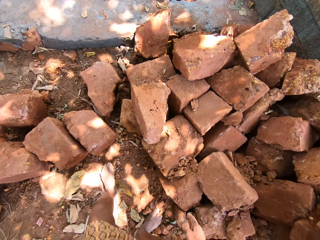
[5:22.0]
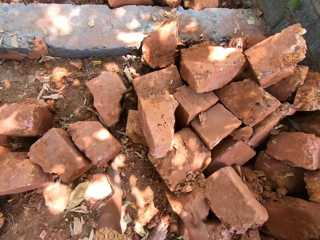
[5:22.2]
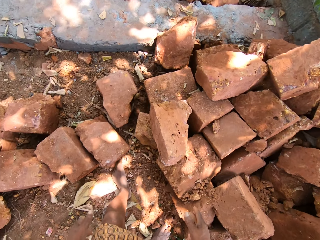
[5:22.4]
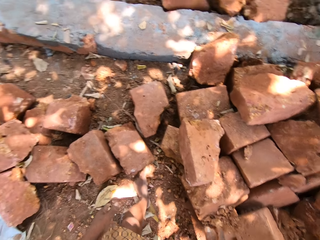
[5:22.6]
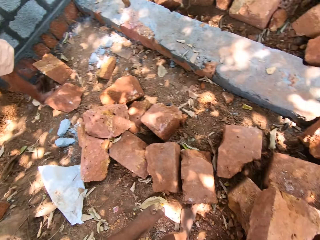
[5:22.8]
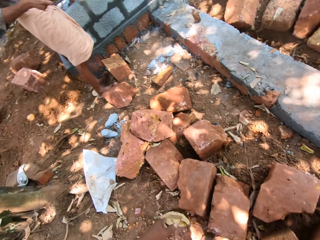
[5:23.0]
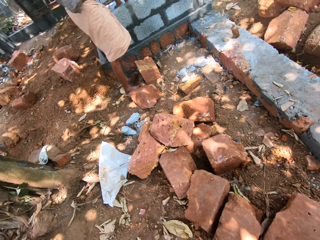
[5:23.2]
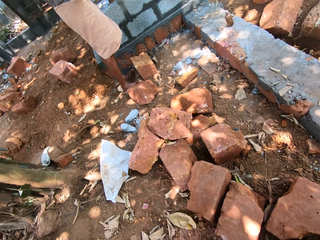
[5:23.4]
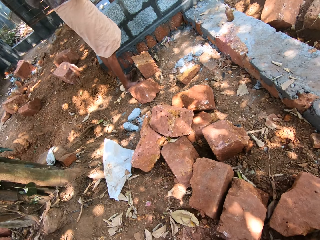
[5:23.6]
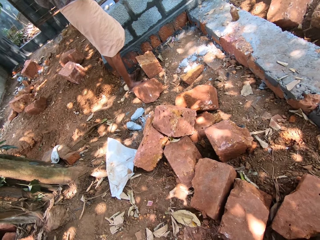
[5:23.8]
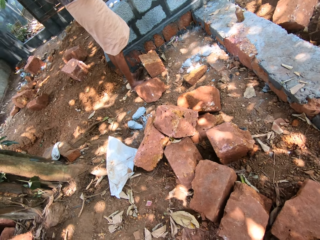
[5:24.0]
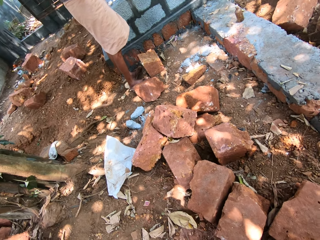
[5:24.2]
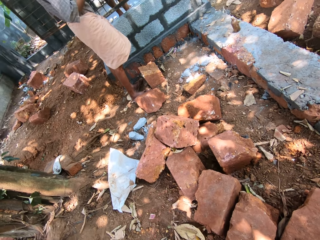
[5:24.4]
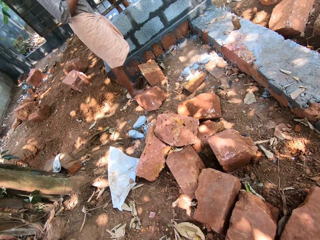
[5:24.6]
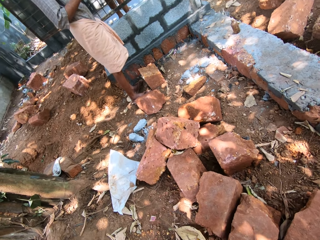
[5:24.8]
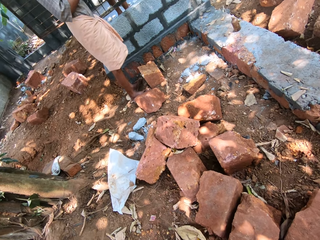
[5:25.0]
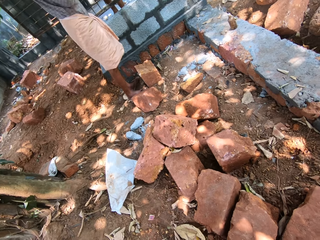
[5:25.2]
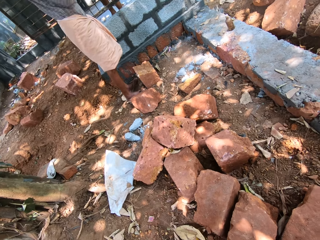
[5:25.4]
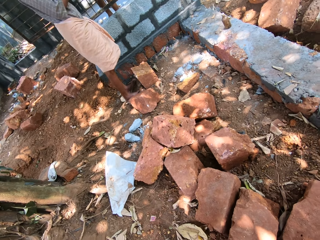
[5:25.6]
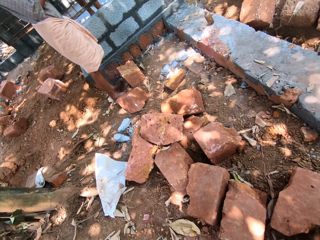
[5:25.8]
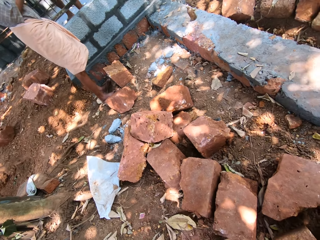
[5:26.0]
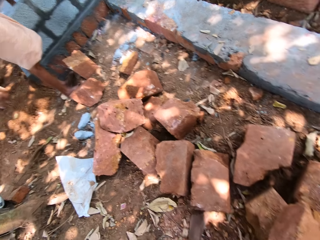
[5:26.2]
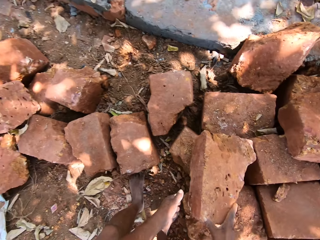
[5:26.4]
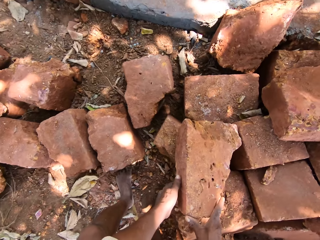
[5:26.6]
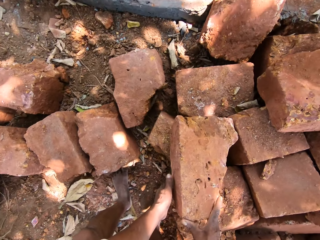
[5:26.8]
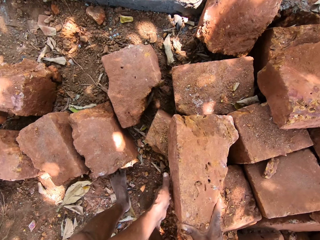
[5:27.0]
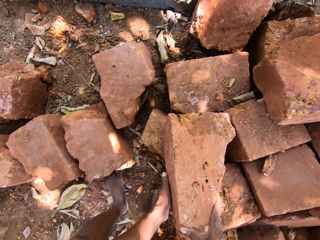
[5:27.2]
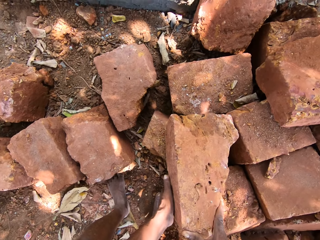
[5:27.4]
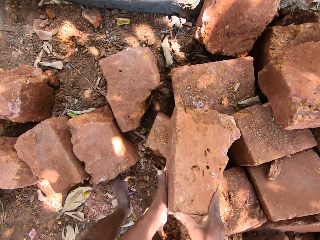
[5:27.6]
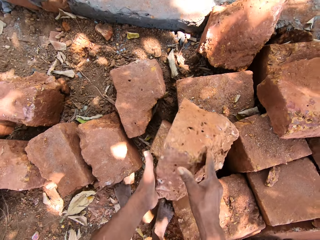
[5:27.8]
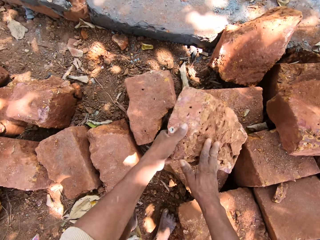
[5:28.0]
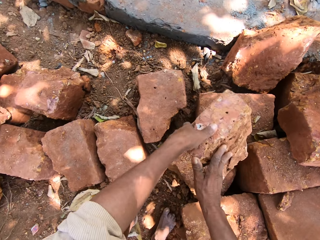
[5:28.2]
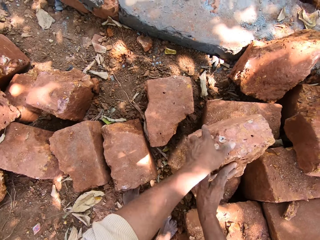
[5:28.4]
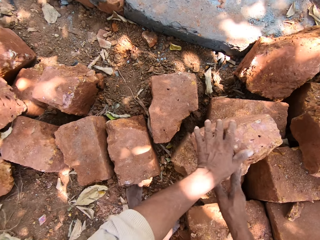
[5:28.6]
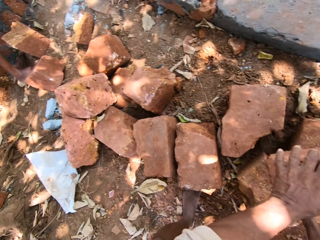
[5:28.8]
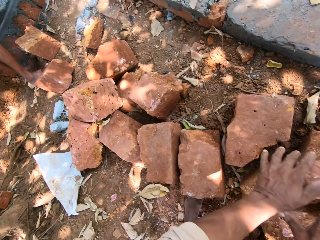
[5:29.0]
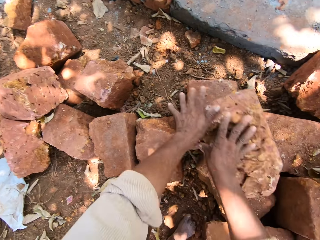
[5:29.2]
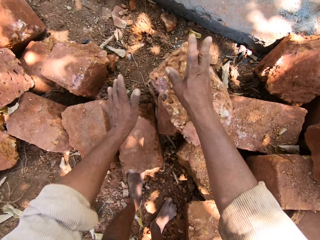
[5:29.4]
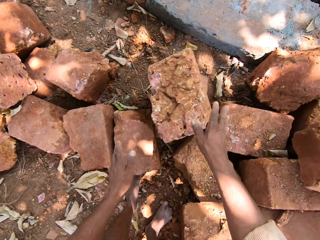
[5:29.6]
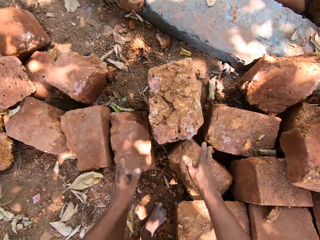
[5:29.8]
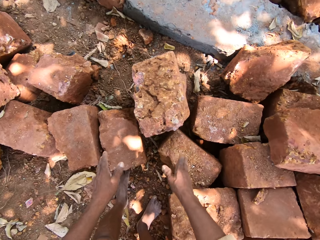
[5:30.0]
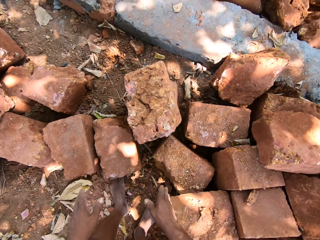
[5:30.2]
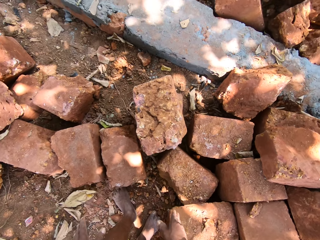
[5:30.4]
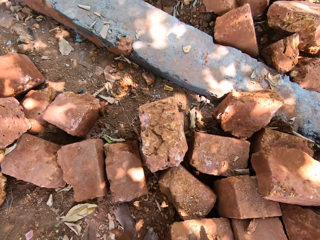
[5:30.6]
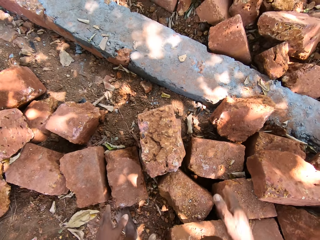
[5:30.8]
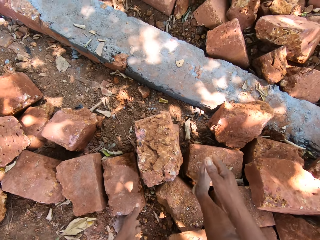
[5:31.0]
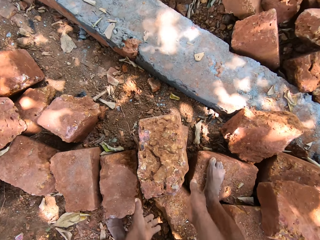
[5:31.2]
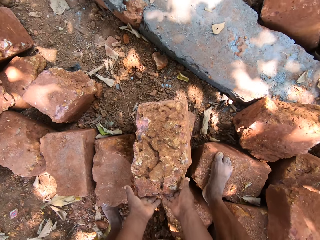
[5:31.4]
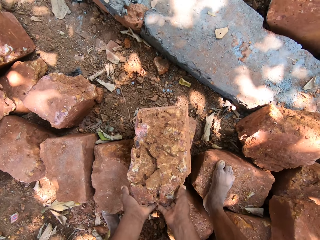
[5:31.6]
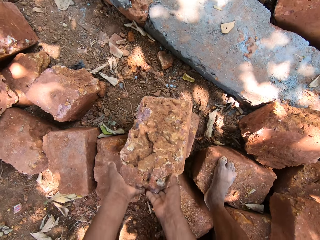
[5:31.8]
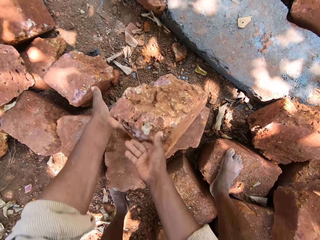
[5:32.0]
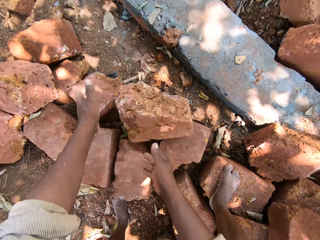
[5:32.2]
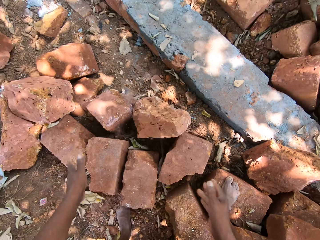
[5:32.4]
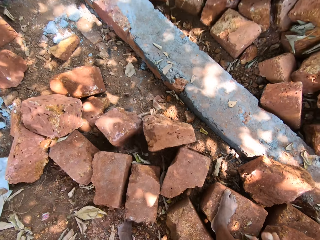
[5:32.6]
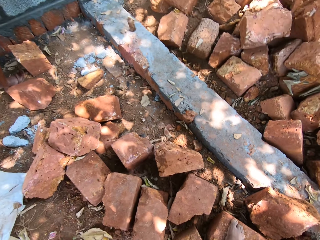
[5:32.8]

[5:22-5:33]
A man converses with the camera wearer. The camera wearer holds the brick in his right hand on the bricks on the ground with his left hand. He moves the brick on the bricks on the ground with both hands. He pushes the brick. He lifts his right leg from the ground and places his right leg on a brick on the ground. He moves the brick from the bricks on the ground with both hands.

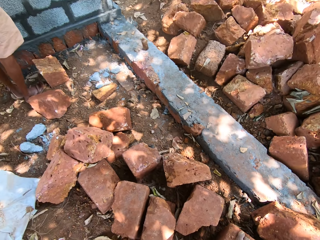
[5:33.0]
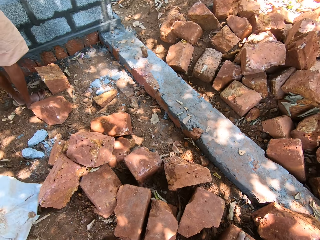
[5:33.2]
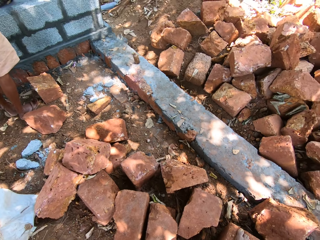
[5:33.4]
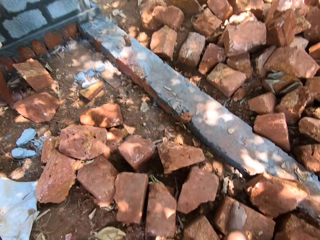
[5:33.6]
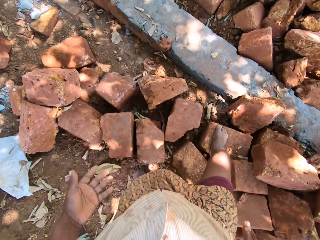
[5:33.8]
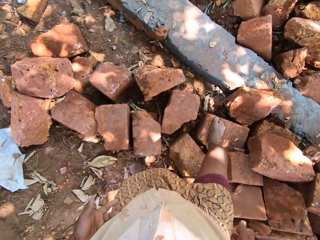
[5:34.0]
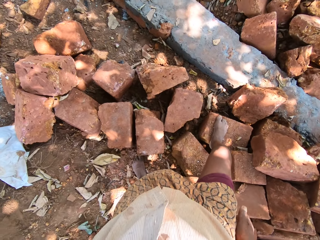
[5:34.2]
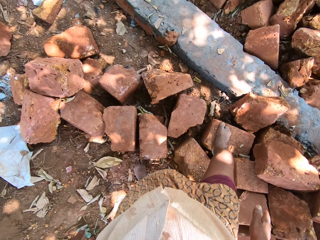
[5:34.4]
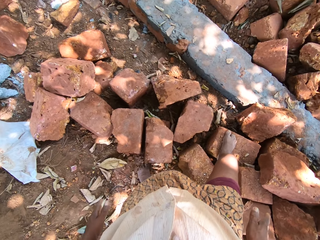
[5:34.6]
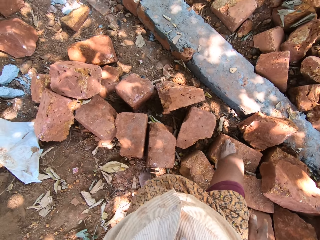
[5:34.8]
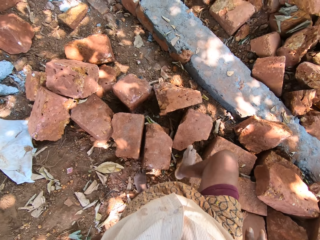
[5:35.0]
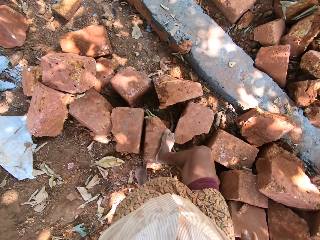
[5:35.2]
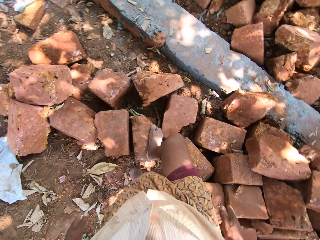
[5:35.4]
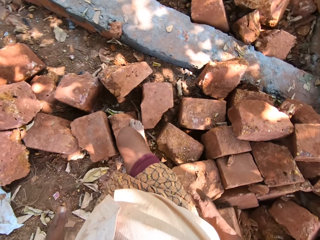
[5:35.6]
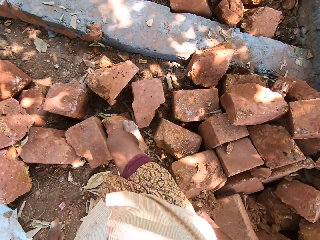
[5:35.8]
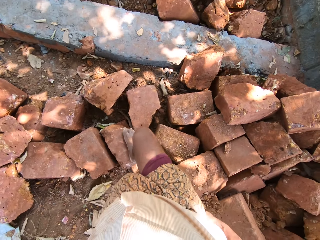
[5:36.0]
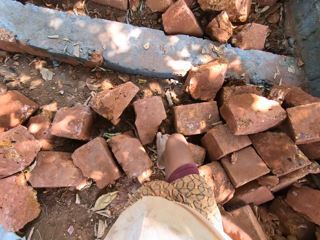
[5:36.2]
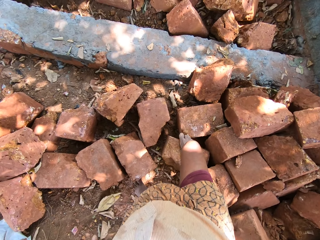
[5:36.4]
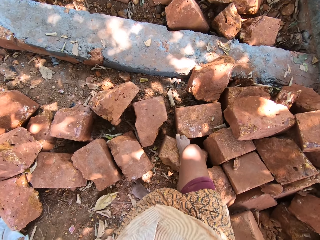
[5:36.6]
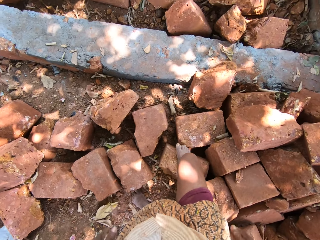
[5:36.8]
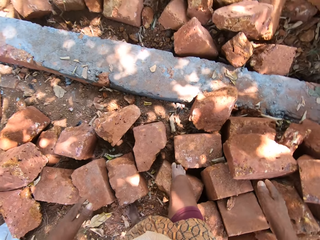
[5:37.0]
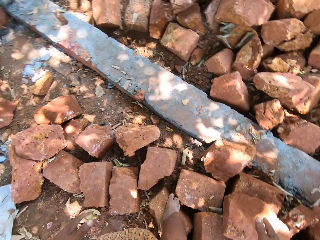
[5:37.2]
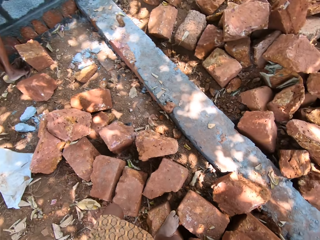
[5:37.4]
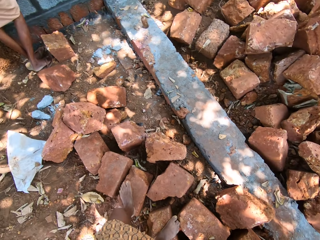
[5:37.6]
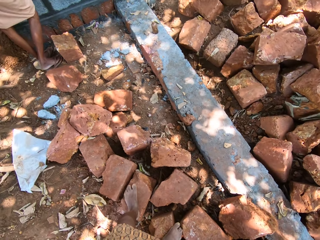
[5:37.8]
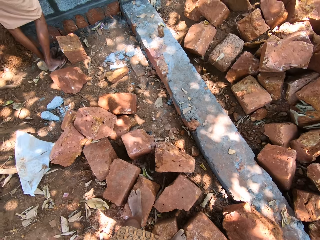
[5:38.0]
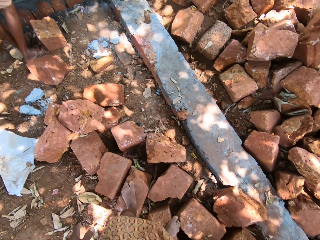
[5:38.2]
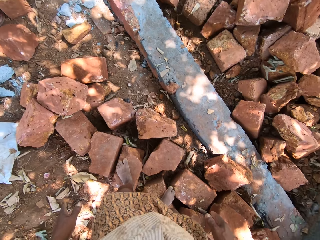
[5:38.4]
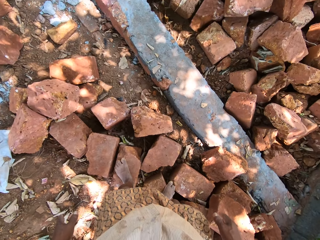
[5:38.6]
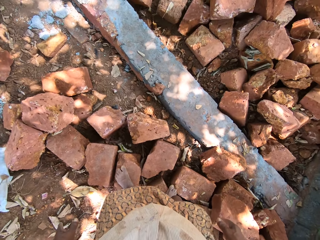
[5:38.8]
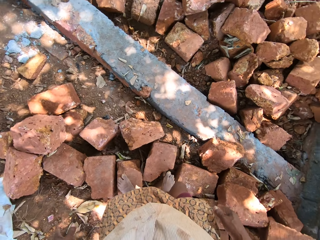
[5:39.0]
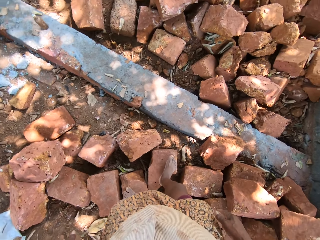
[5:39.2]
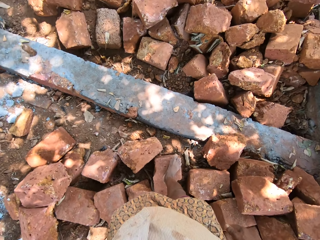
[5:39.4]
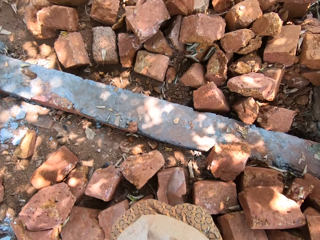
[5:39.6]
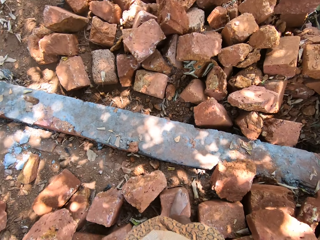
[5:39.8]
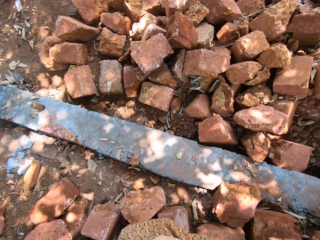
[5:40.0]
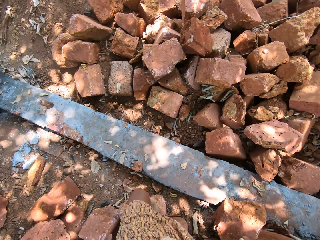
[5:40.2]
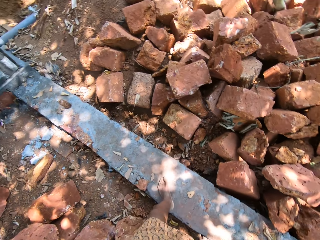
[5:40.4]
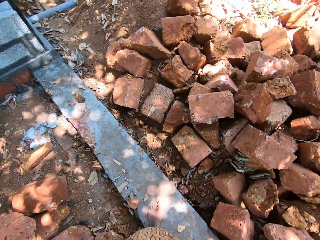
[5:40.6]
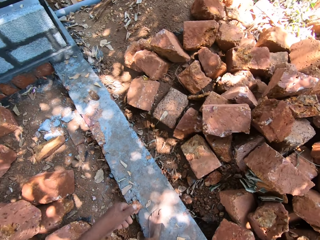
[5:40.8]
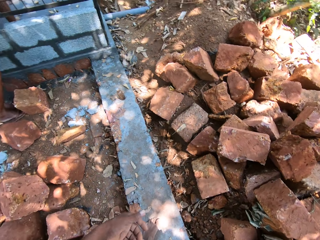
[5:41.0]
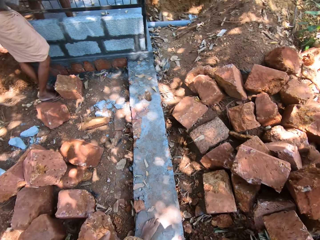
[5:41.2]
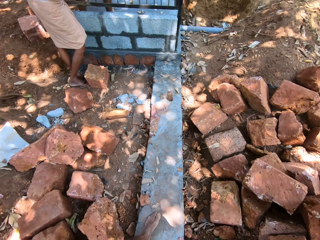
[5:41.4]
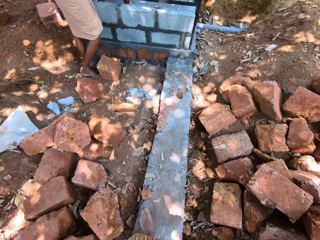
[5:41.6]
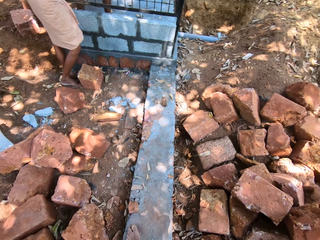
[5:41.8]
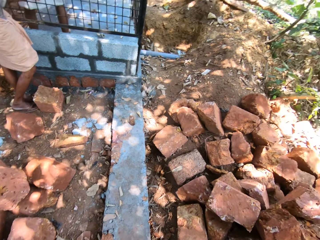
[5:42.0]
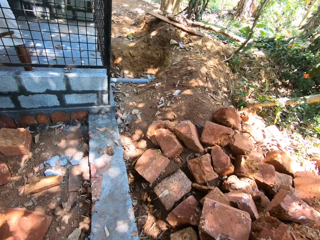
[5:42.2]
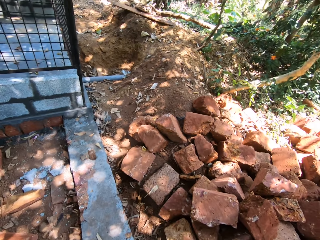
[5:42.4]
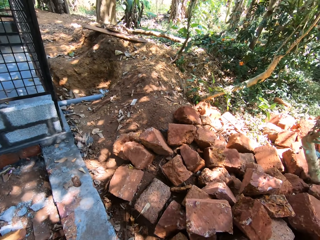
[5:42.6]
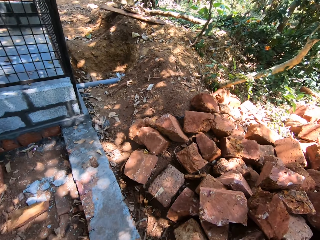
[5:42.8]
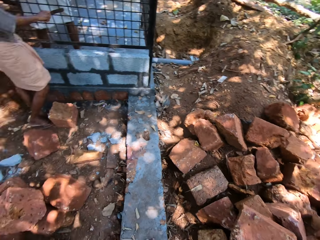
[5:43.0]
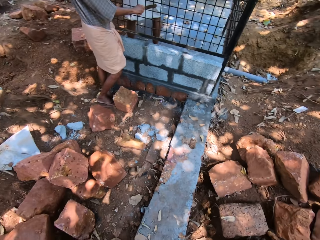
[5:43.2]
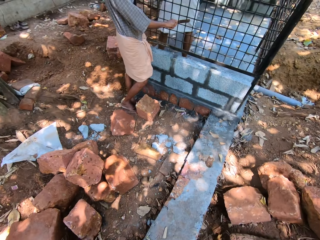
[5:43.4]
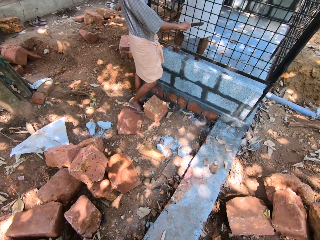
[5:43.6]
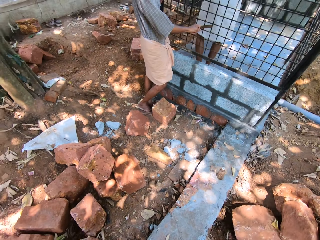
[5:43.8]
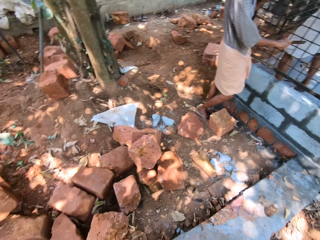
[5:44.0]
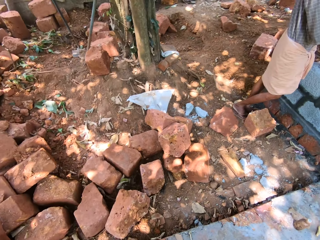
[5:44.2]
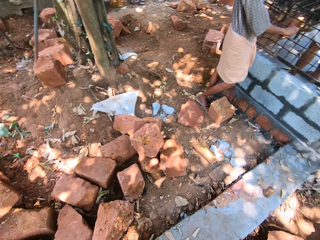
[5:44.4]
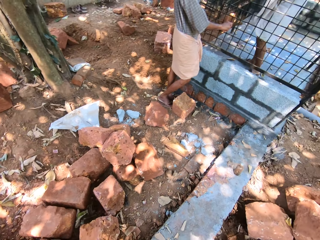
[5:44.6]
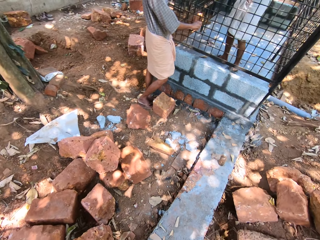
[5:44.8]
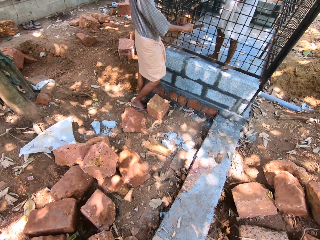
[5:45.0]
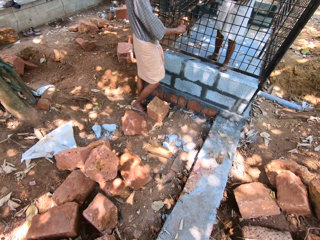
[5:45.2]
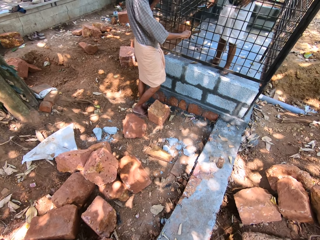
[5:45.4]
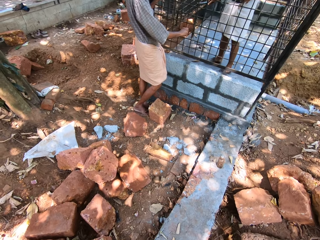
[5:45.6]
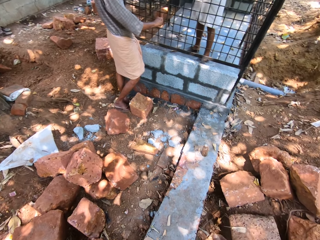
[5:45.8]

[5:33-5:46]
The camera wearer cleans both hands on a wrapper on his lap. He lifts his right leg from the brick on the ground. He places his right leg on a brick on the ground. He lifts his right leg from the brick on the ground. He places his right leg on a brick on the ground. He lifts his left leg from the ground. He places his left leg on a brick on the ground. He walks on some bricks on the ground towards a cement fence in the compound. He stands on the cement fence in the compound. A man cuts an iron rod in an iron fence with a utility saw in his right hand.
